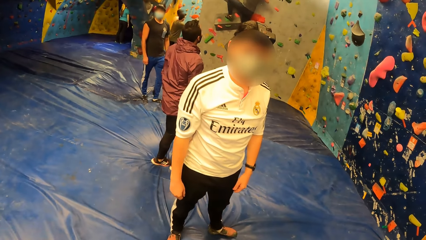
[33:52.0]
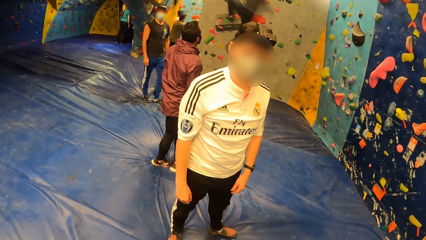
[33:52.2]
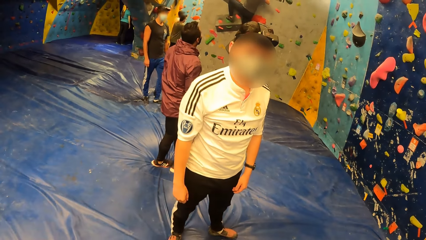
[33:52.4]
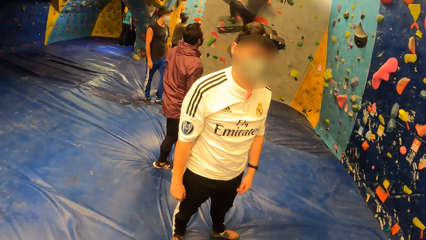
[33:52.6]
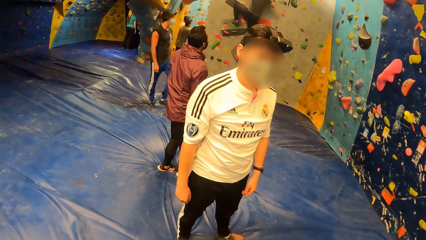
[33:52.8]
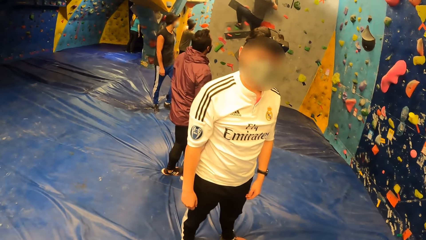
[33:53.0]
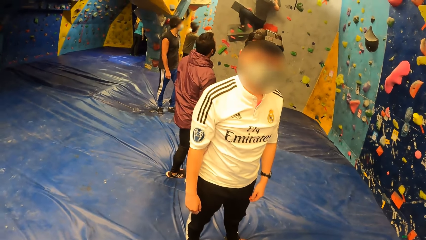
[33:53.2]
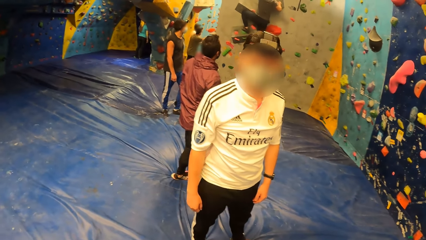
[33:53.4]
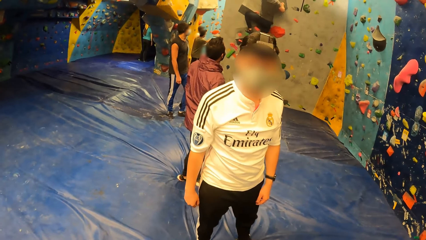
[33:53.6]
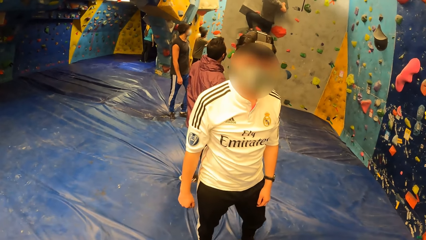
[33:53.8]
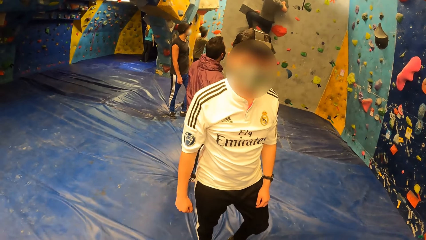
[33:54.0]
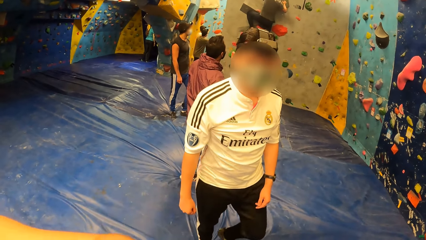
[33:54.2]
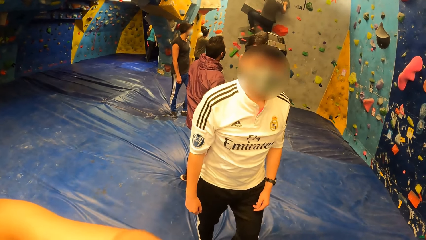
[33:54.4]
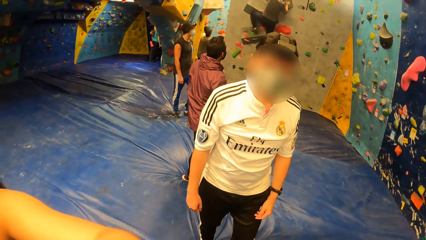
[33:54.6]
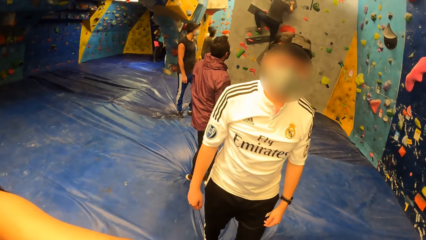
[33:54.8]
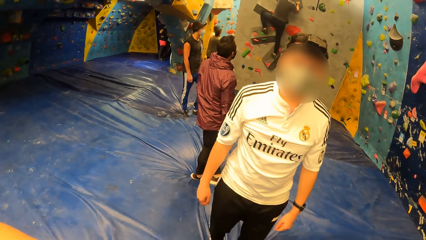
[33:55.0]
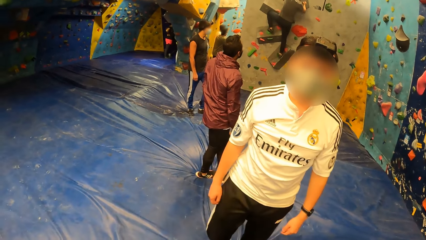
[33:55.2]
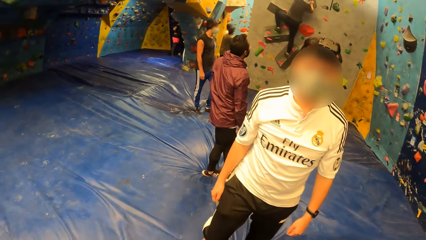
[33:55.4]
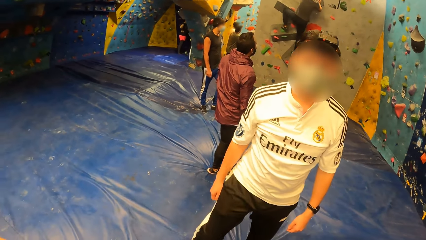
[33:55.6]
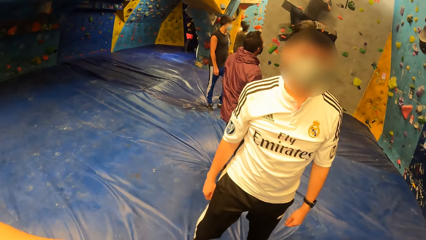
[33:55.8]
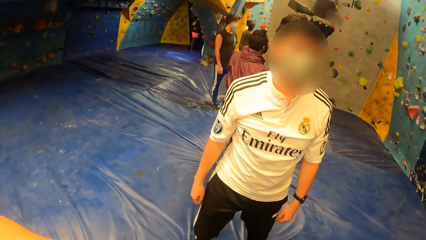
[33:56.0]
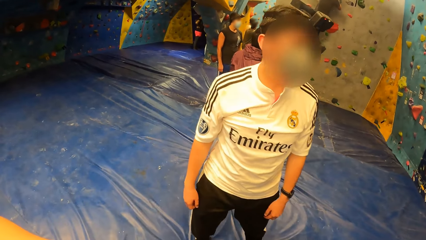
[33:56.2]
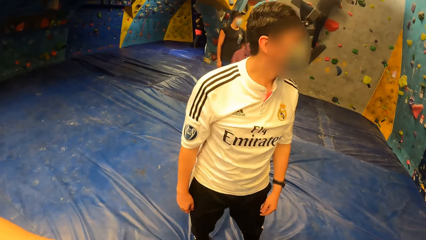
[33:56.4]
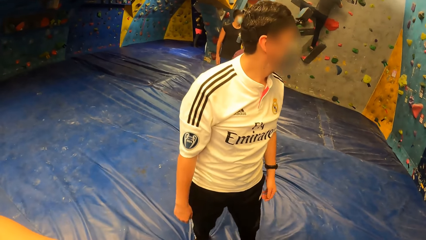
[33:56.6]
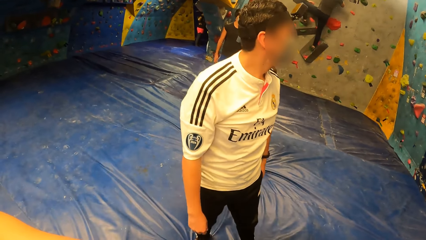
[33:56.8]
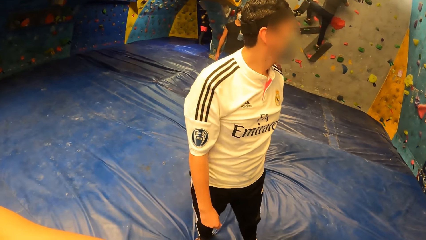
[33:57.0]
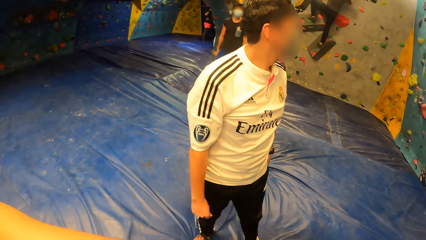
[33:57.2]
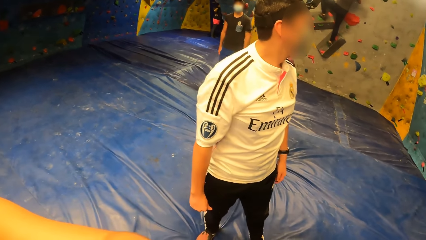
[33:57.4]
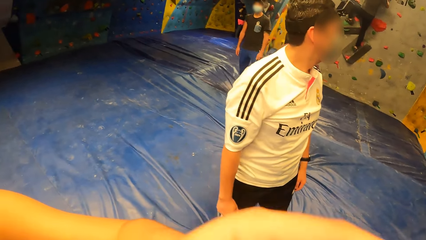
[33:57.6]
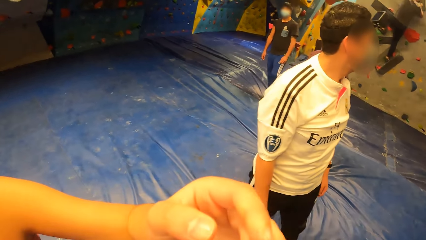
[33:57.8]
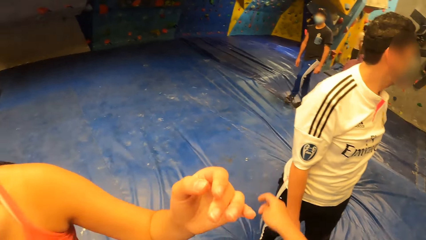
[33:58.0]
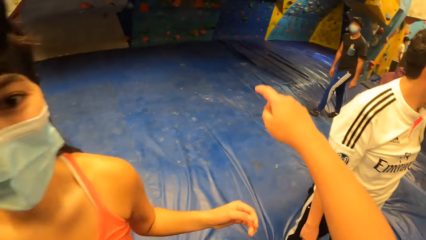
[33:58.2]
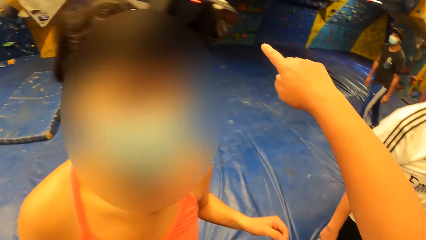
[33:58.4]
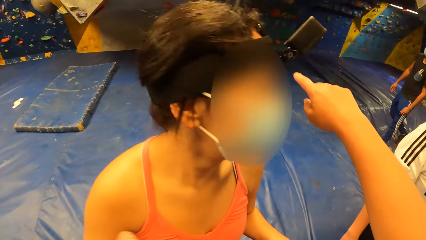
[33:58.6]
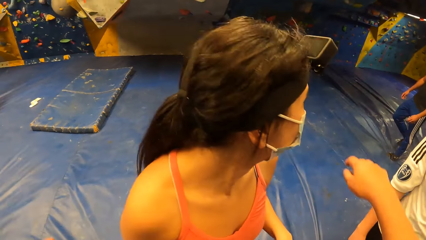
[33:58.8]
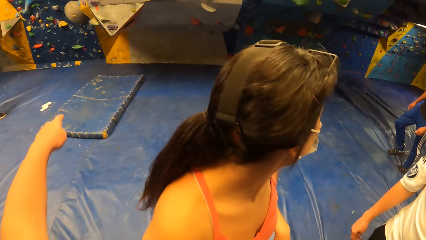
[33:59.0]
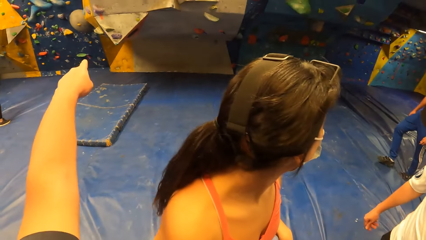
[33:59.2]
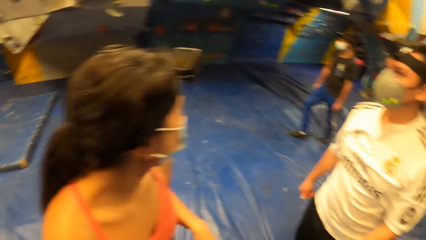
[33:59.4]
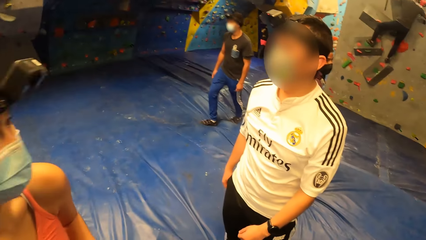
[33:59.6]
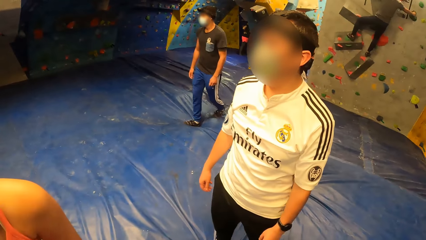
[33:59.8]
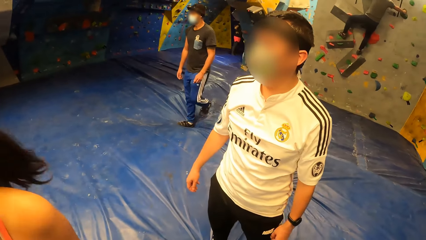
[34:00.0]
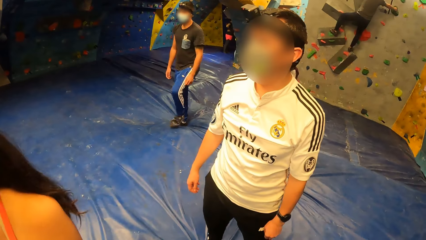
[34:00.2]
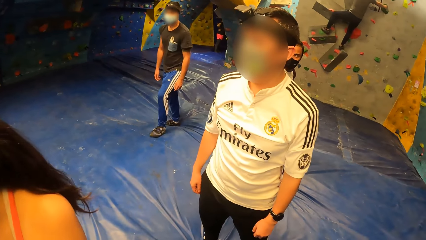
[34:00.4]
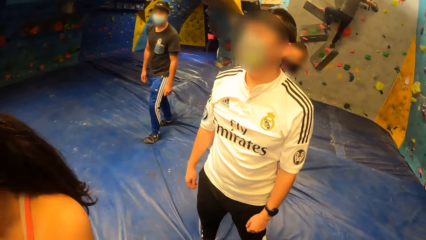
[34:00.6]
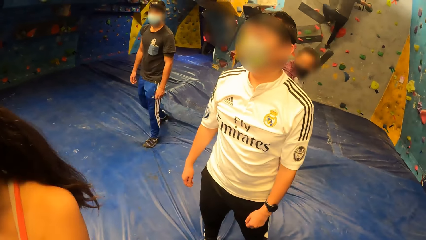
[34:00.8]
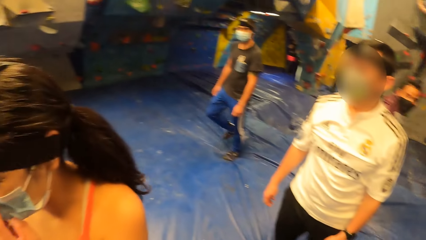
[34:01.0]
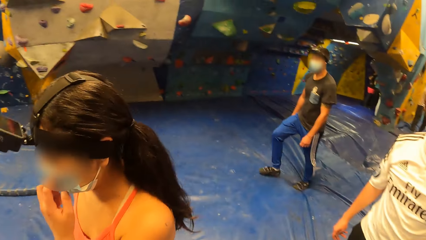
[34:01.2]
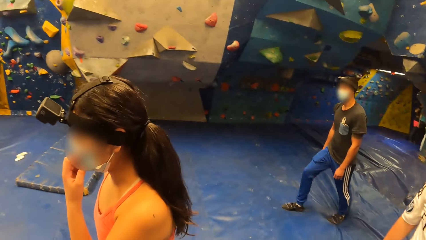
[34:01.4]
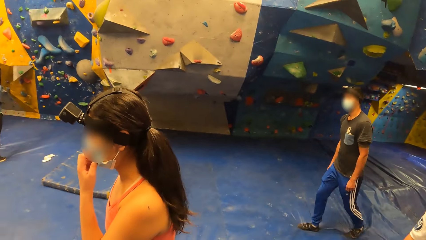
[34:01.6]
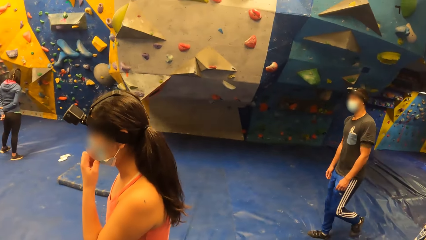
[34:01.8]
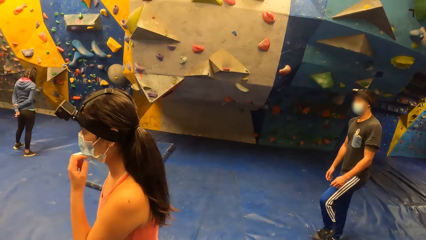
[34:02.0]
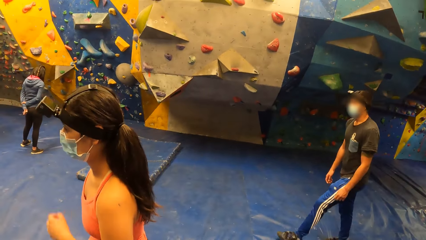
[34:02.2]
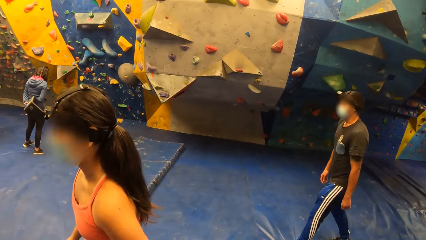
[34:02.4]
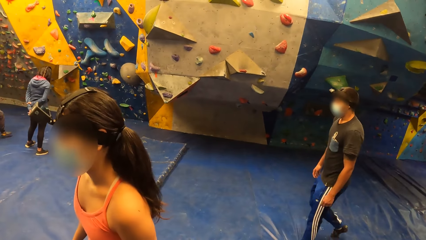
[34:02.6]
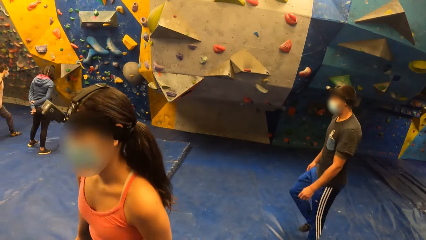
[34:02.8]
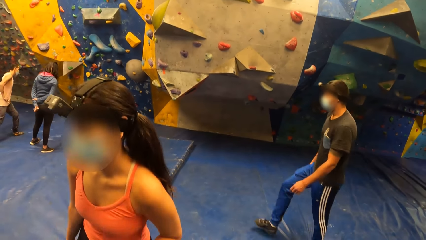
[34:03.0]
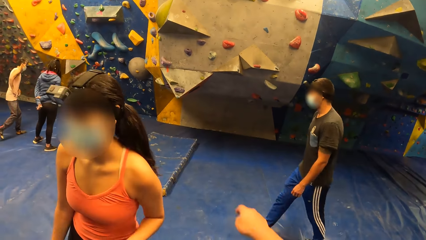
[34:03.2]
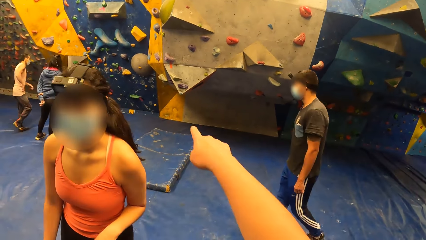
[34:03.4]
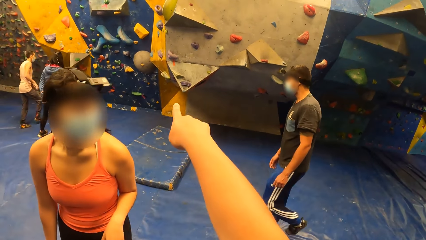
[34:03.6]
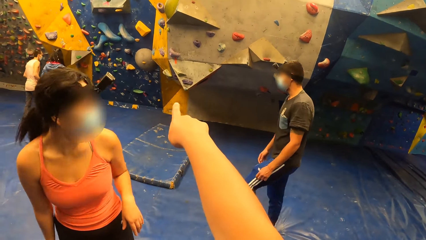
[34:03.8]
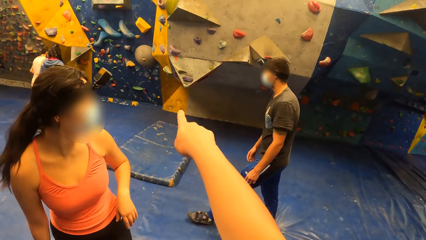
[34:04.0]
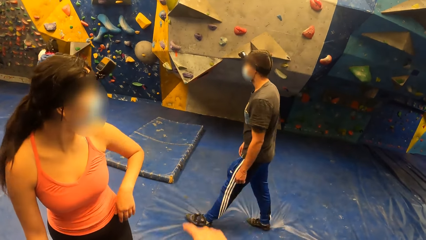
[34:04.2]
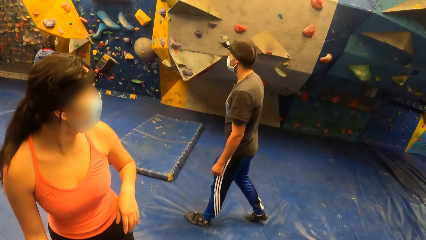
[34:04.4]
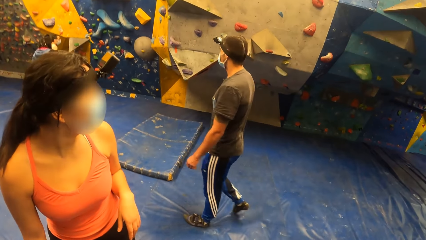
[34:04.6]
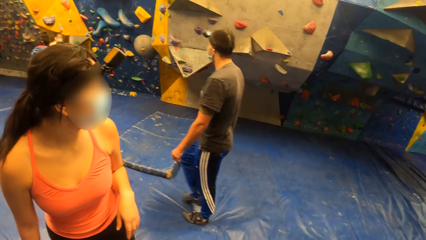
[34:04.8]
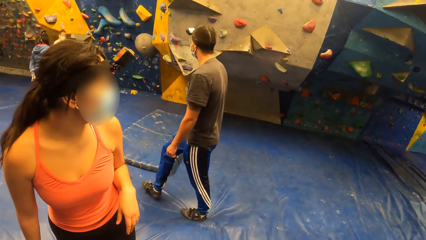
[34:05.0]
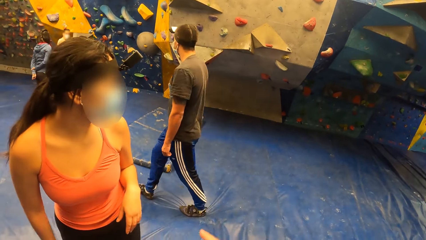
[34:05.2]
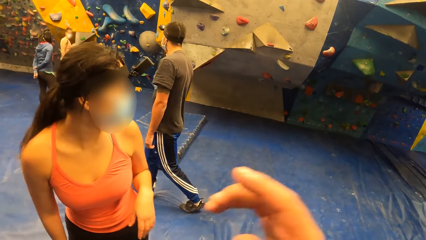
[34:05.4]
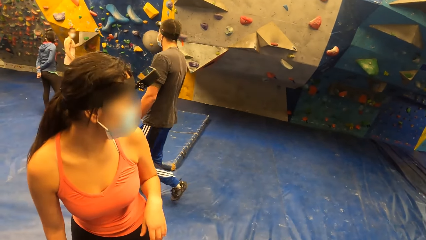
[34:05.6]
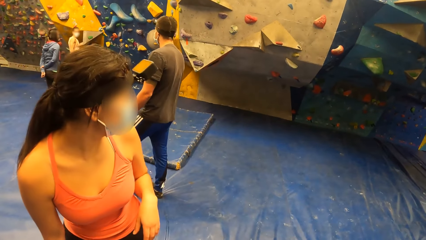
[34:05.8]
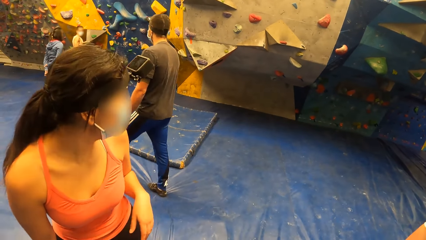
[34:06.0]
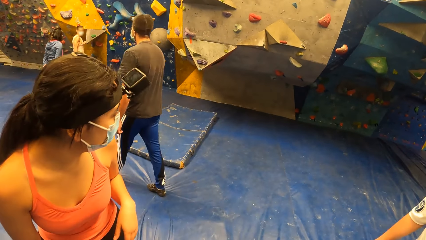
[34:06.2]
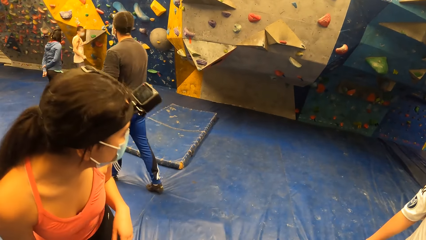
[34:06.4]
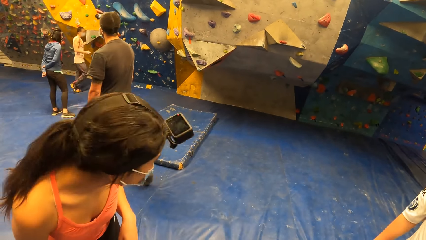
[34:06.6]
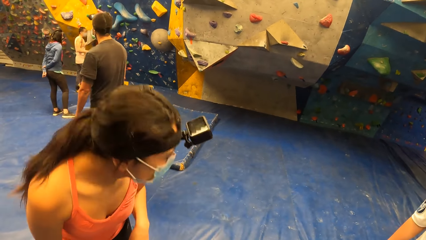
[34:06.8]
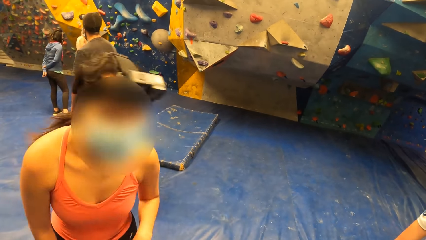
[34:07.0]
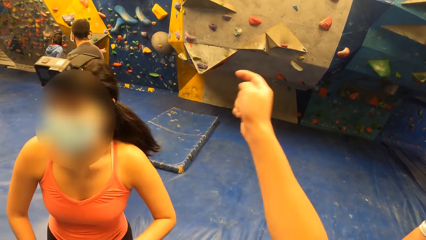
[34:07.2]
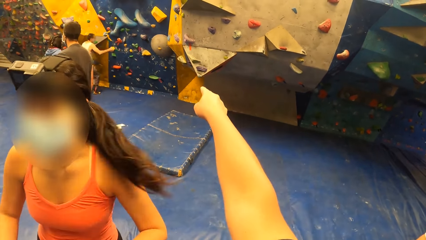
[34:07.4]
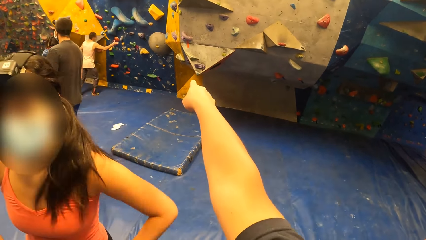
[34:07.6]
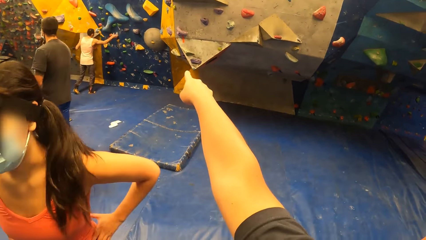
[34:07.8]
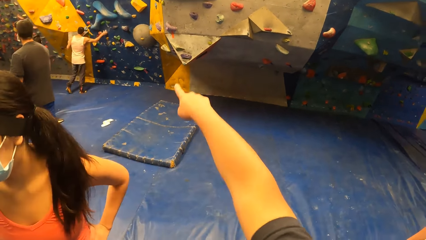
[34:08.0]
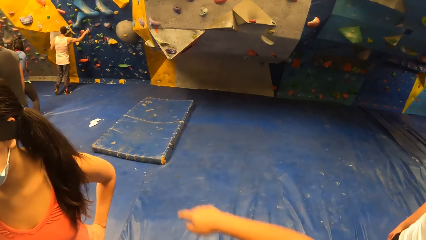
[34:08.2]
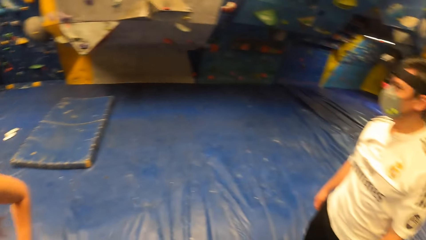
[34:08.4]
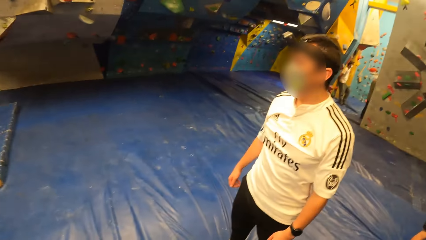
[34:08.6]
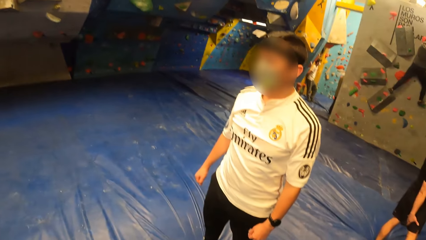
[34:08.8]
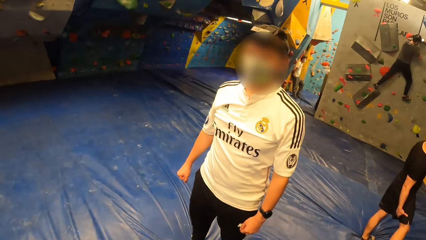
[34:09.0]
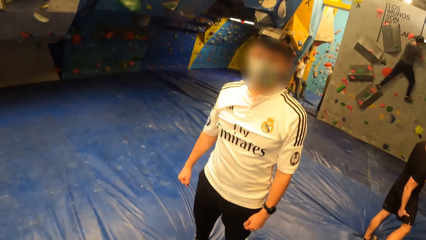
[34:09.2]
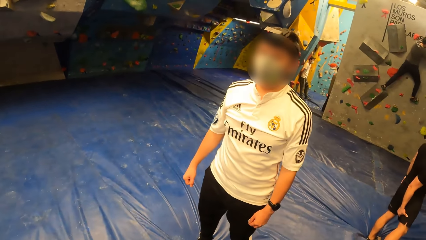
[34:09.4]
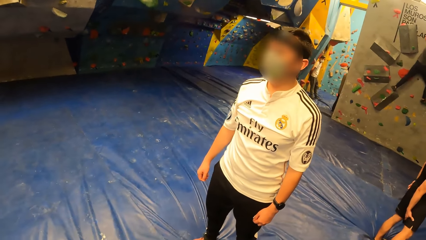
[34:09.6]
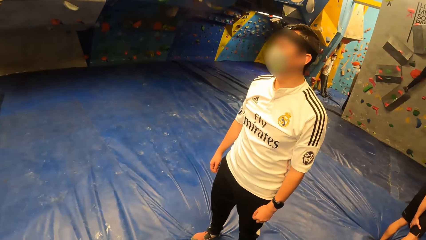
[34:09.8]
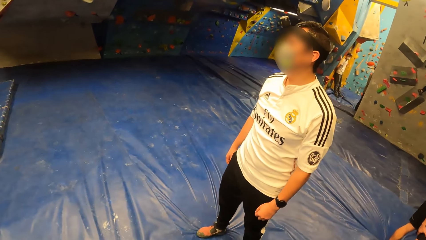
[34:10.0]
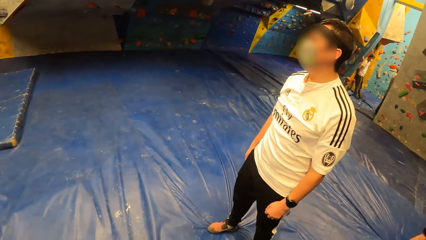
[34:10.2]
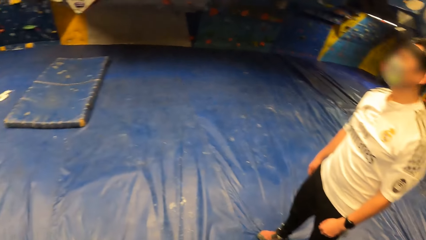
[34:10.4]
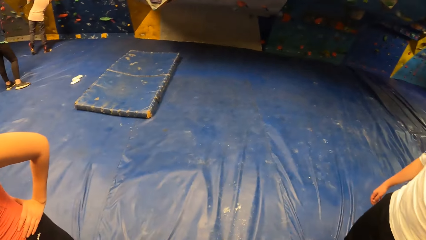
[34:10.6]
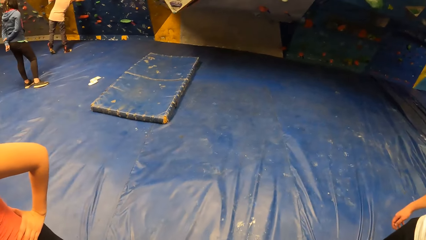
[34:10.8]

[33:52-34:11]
The camera wearer converses with a man. Another man walks past the camera wearer. The camera wearer gestures with both hands. He points on the wall. A man nods his head. The camera wearer gestures with his right hand. He lifts his hand. A woman places her left hand on her hip. The camera wearer points on the wall. He looks around the room.
